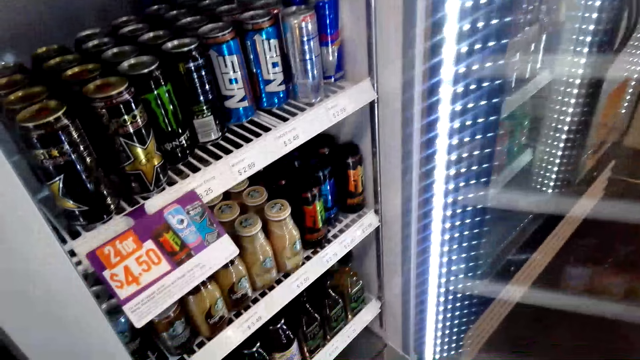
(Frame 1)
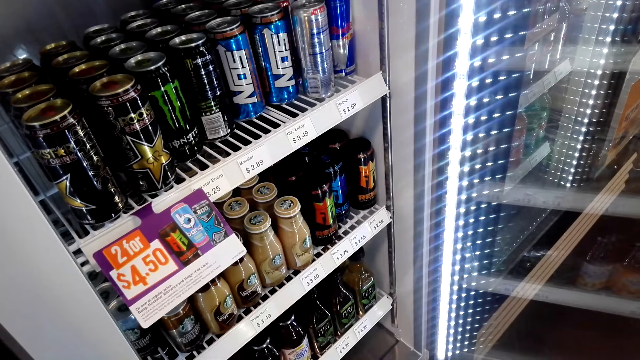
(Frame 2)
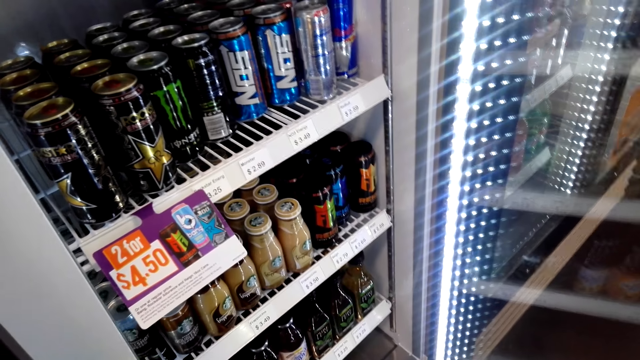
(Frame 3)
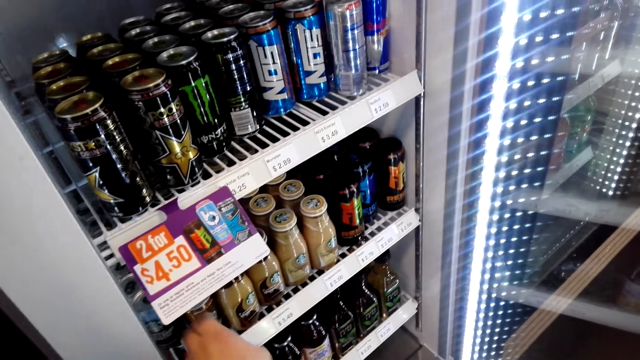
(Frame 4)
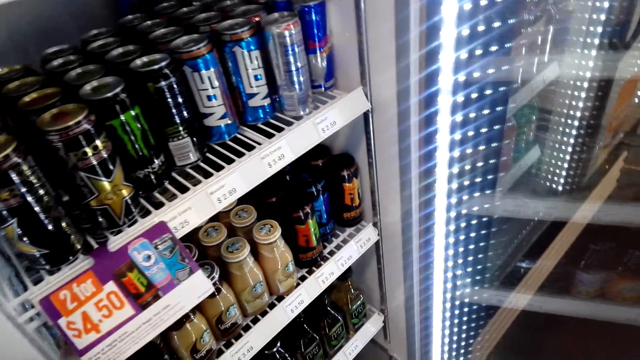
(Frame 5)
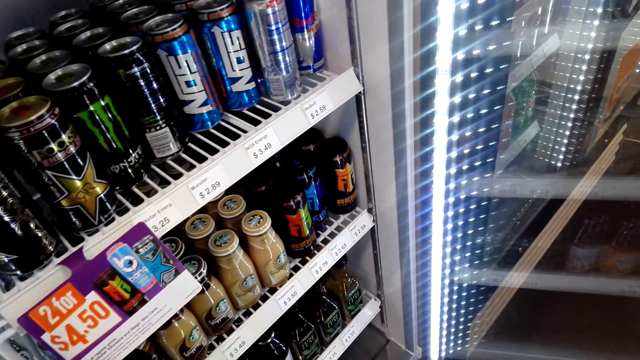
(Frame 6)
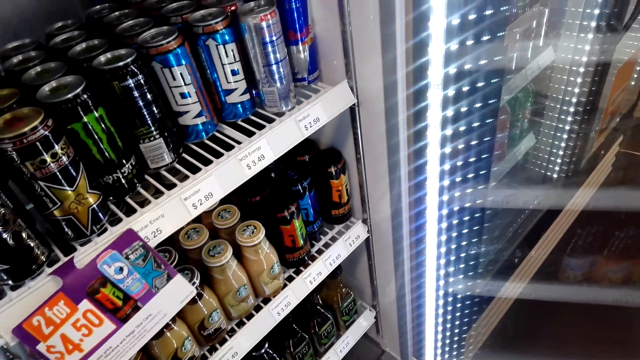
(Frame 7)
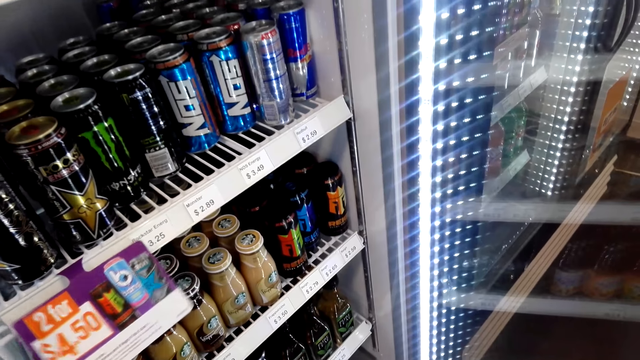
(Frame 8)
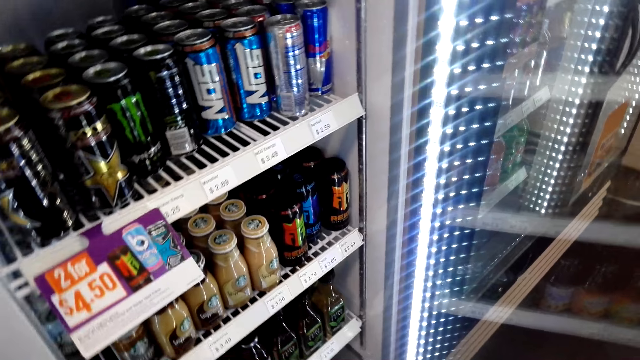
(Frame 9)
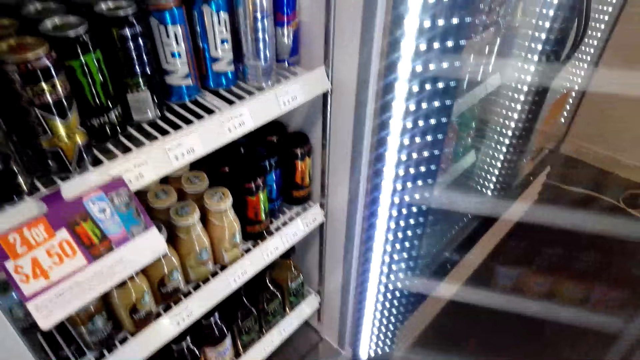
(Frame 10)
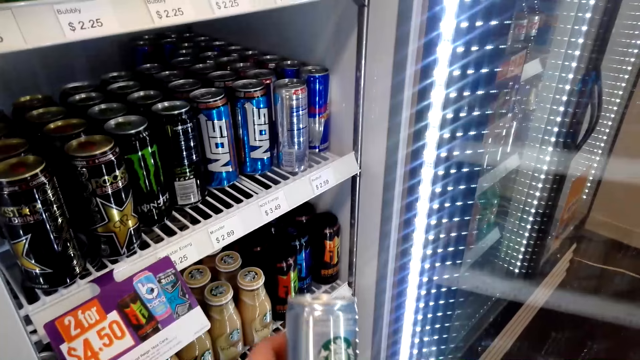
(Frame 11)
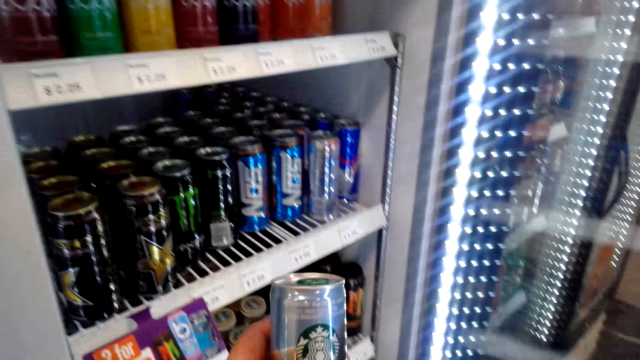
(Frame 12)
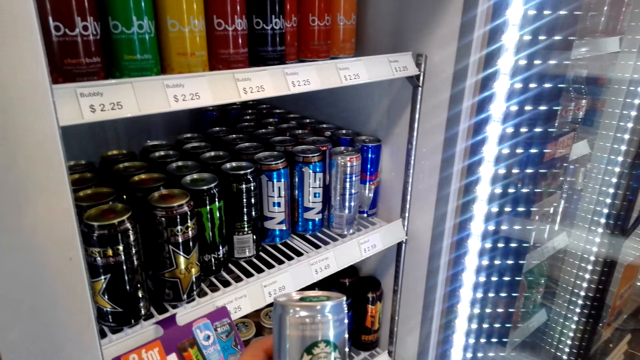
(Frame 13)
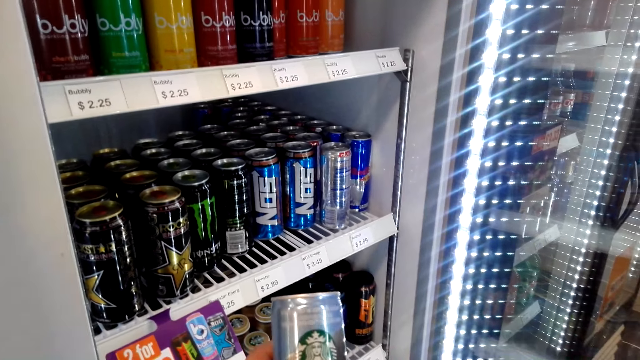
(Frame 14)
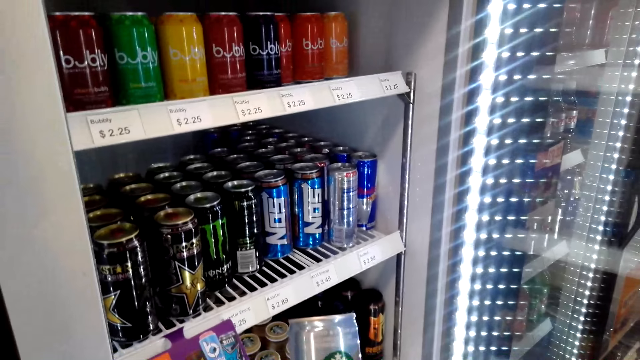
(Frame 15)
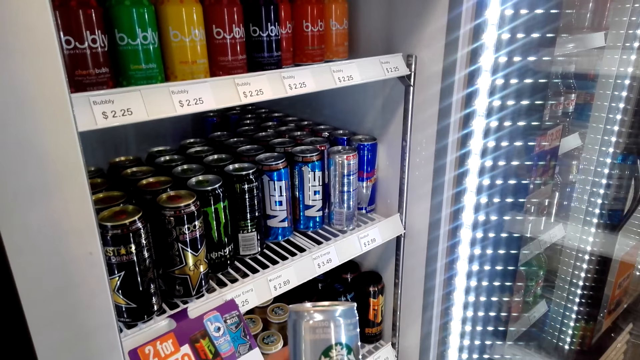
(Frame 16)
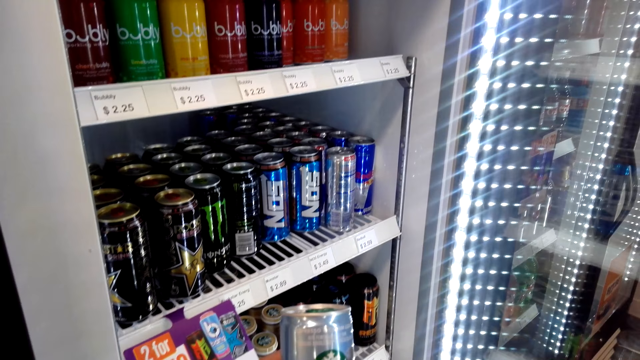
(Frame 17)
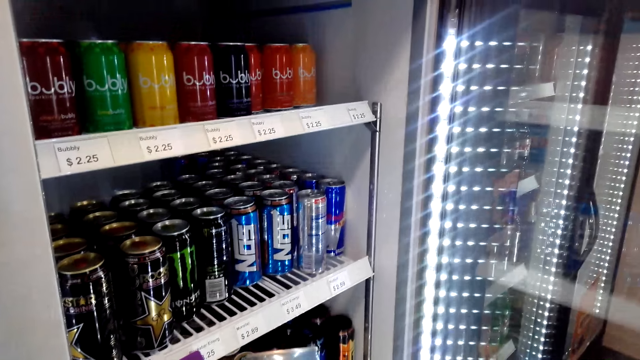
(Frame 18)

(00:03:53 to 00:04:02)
The camera wearer picks up a can from the fridge. He holds something with his hands.

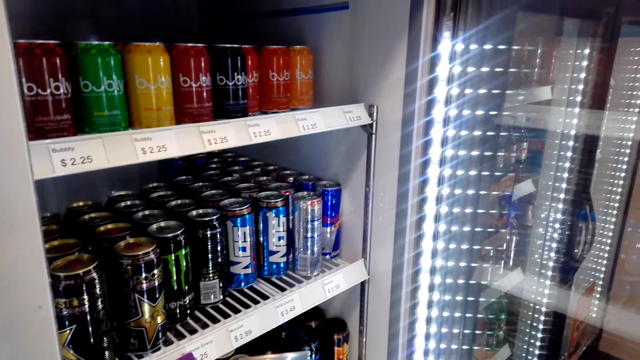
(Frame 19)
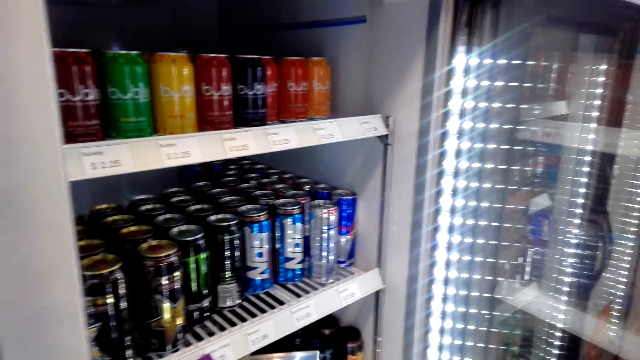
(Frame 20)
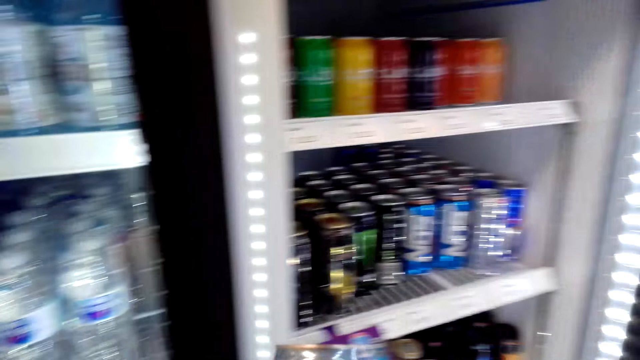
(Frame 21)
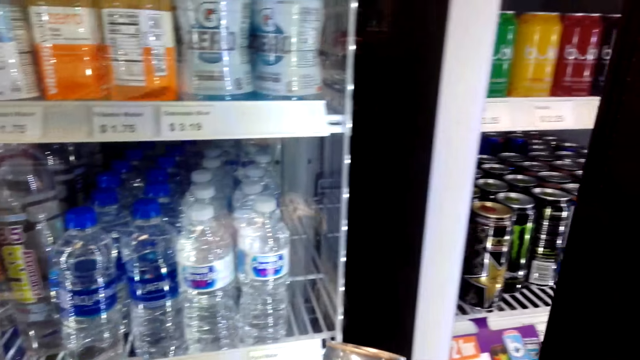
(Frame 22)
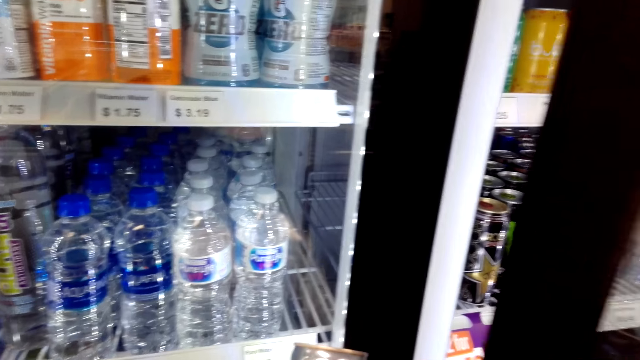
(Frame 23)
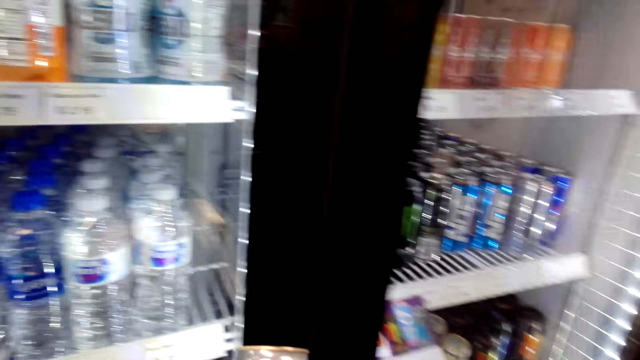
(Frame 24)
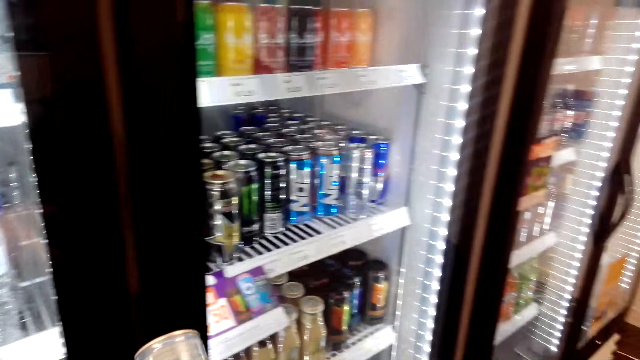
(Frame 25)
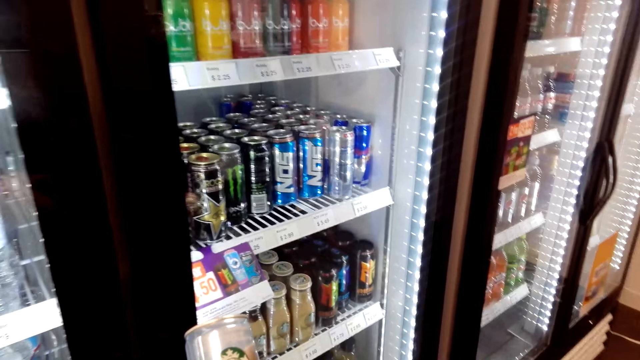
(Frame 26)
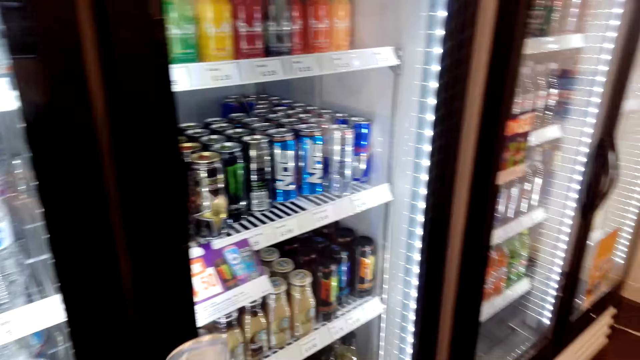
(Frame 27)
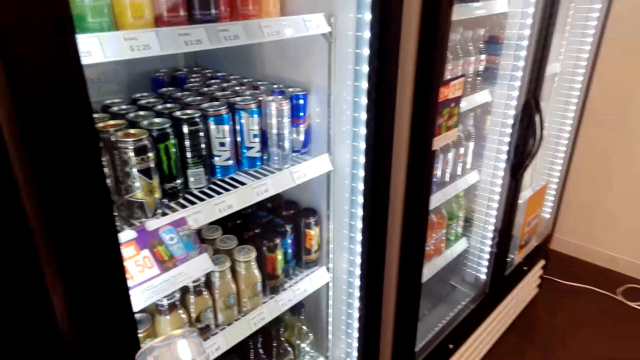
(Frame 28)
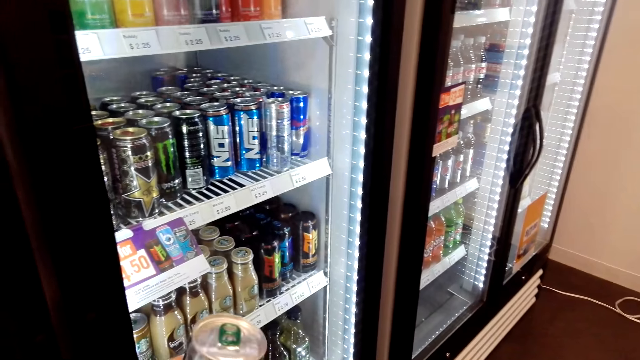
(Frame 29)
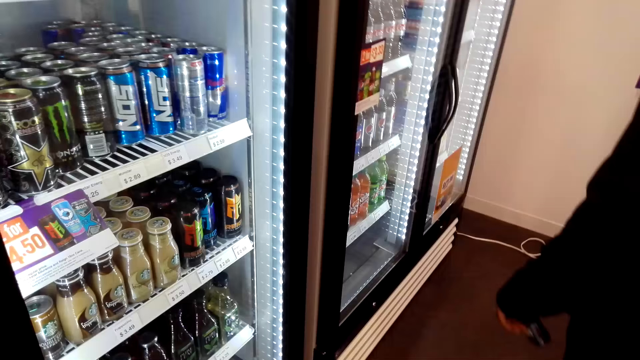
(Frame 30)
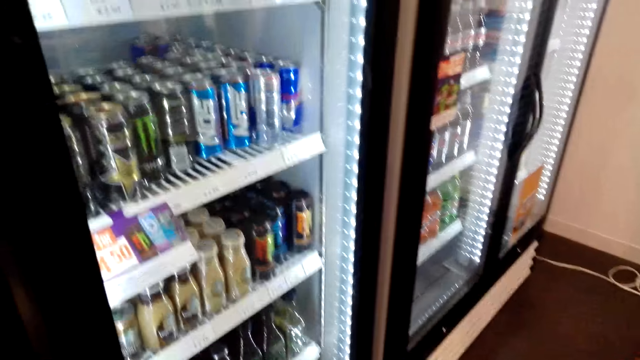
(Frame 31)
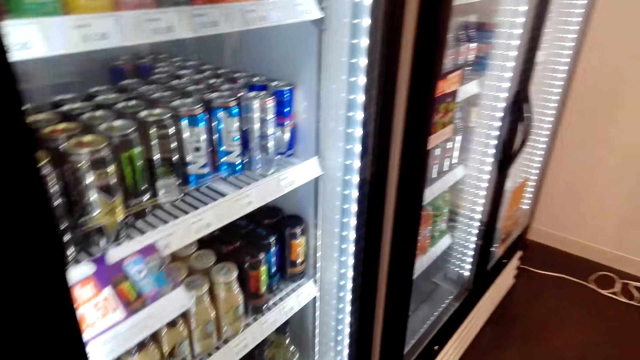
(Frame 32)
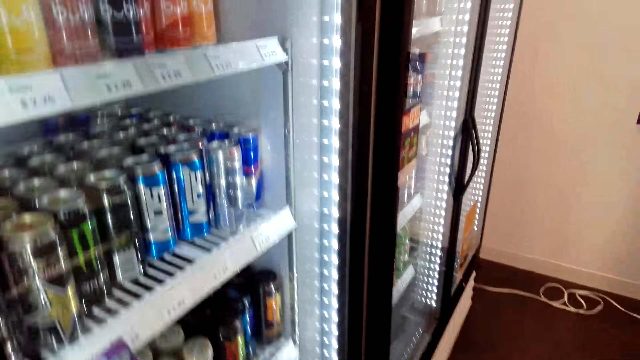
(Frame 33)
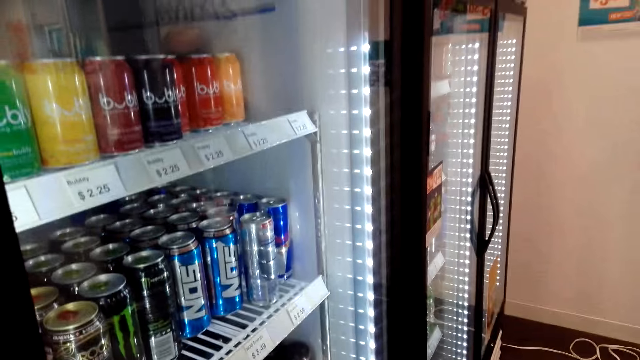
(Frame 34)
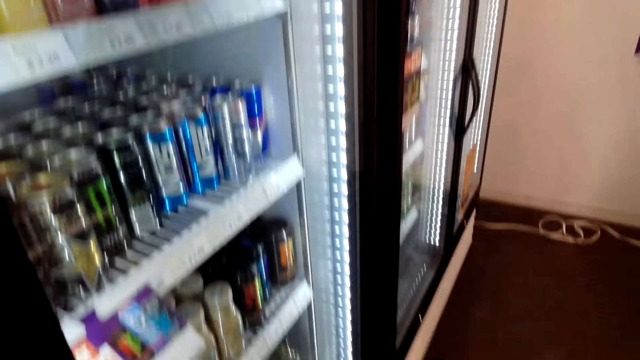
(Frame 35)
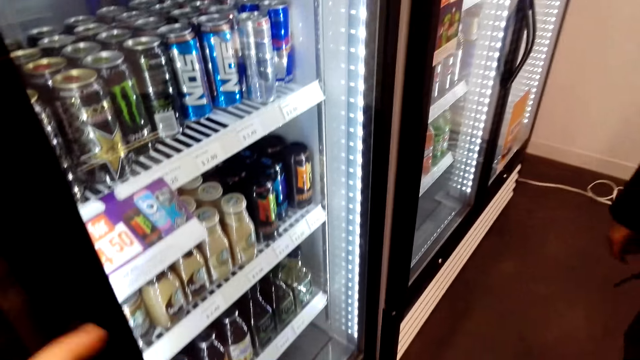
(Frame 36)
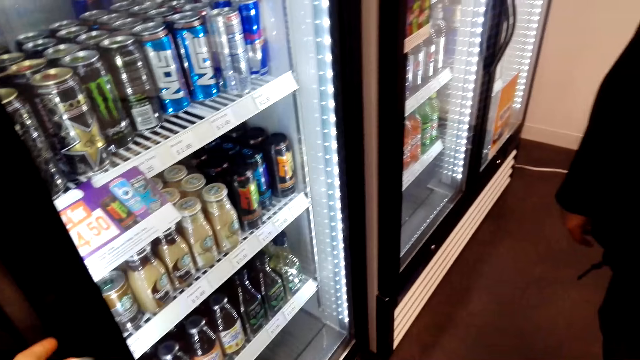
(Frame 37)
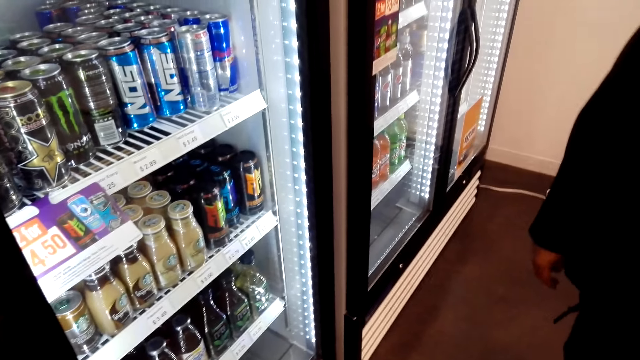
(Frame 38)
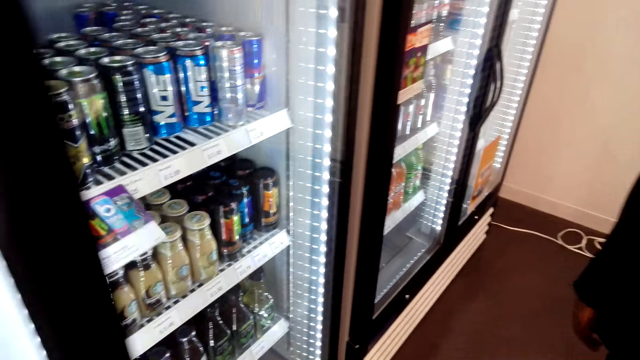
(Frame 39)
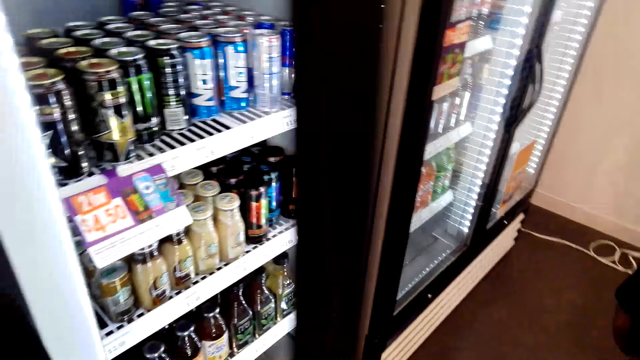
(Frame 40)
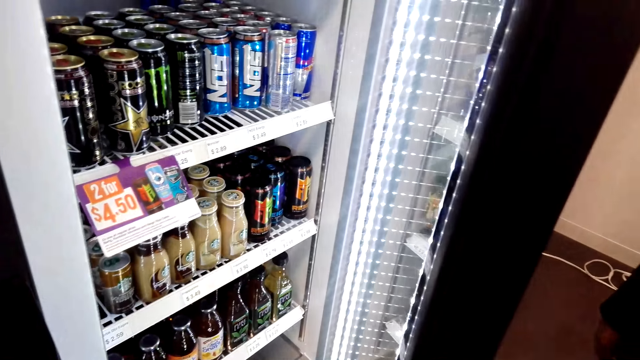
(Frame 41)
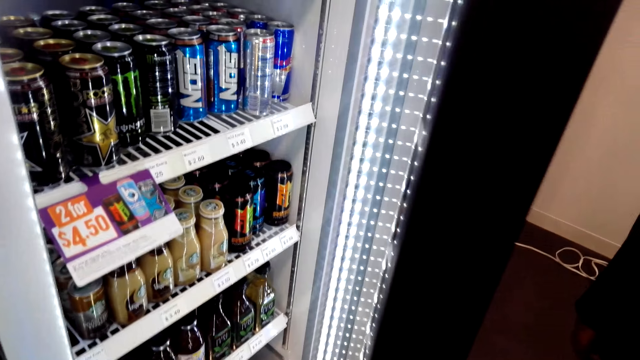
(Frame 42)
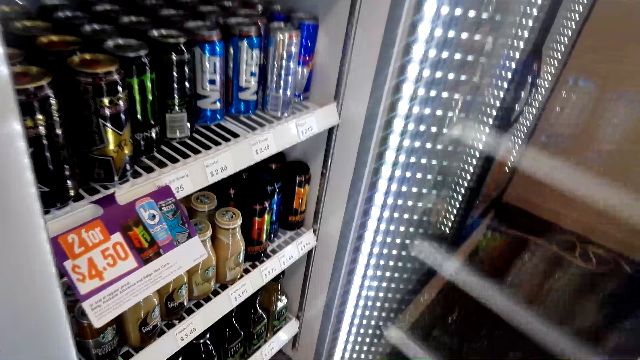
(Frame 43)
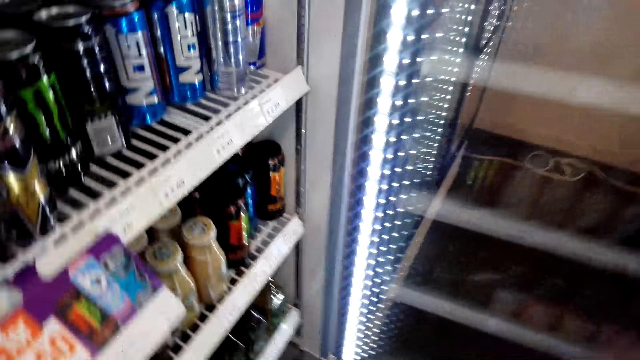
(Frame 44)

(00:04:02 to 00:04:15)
The camera wearer closes the fridge. They stand on the floor. A man stands on the floor. The camera wearer opens the fridge.
